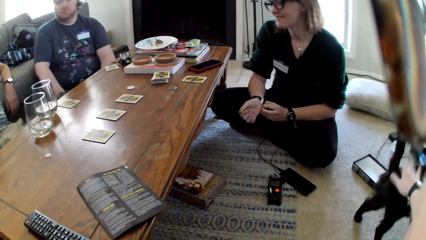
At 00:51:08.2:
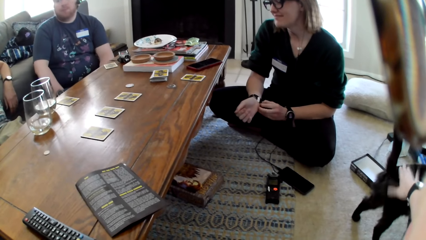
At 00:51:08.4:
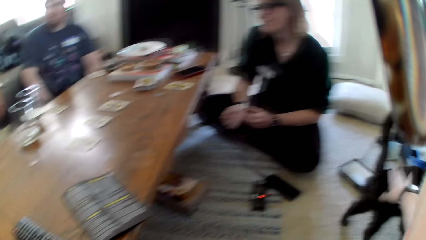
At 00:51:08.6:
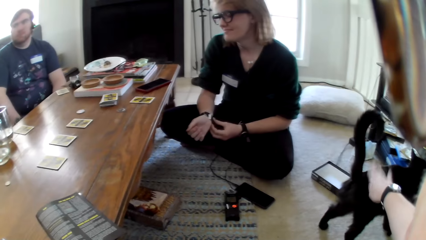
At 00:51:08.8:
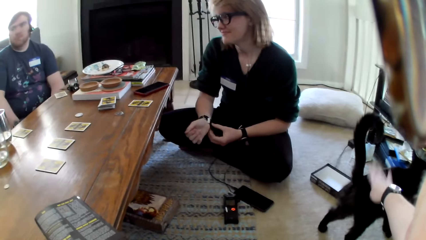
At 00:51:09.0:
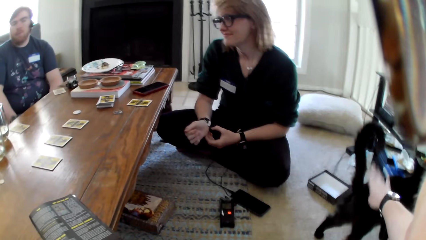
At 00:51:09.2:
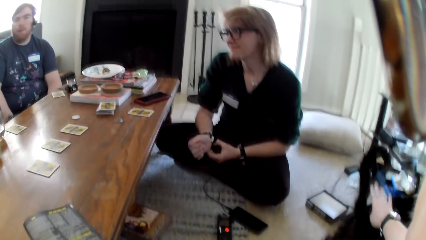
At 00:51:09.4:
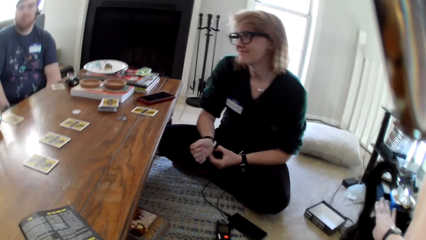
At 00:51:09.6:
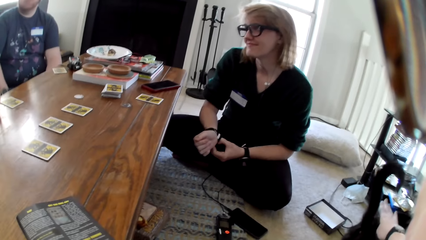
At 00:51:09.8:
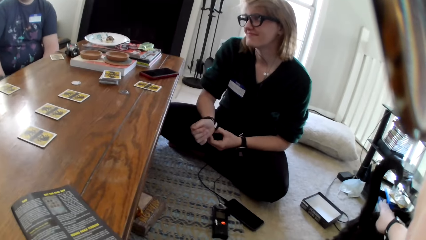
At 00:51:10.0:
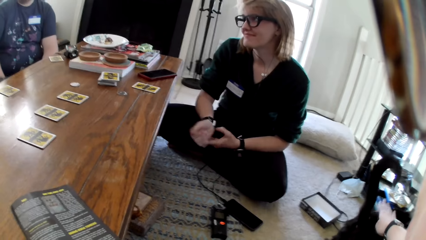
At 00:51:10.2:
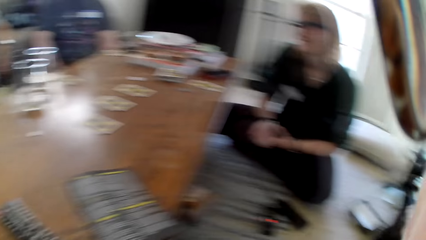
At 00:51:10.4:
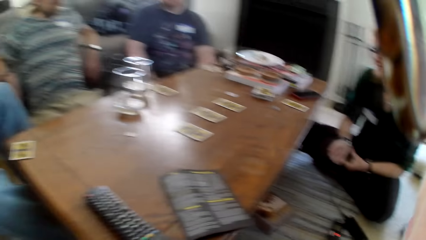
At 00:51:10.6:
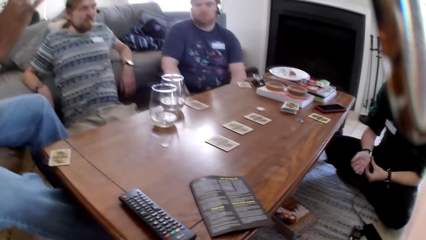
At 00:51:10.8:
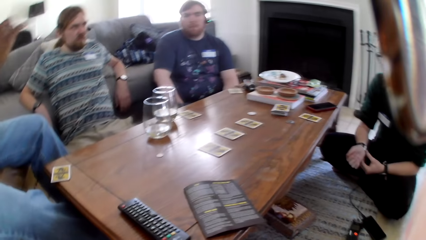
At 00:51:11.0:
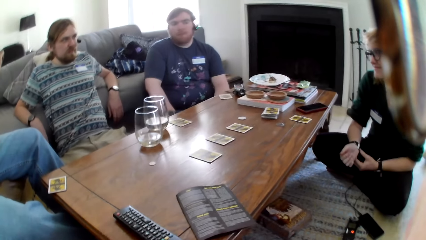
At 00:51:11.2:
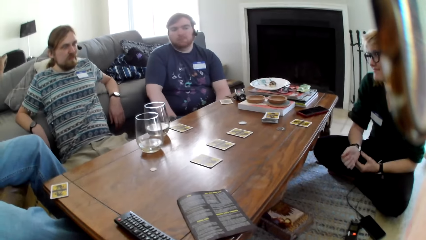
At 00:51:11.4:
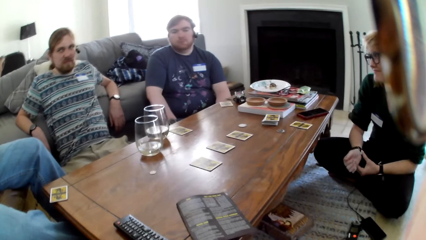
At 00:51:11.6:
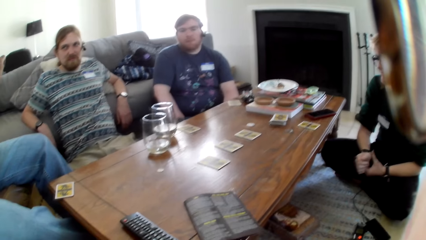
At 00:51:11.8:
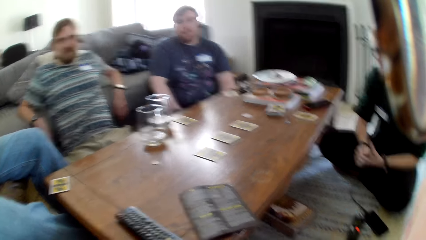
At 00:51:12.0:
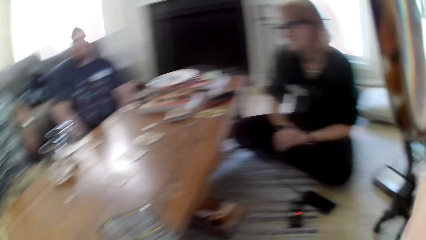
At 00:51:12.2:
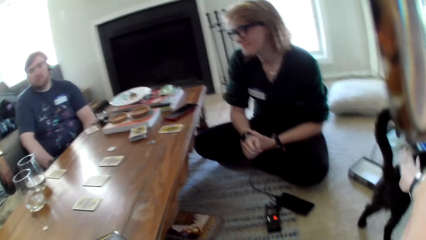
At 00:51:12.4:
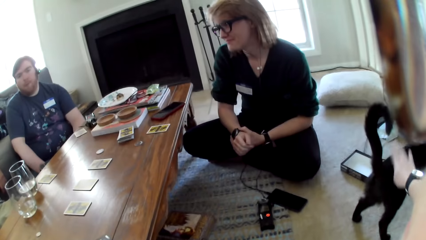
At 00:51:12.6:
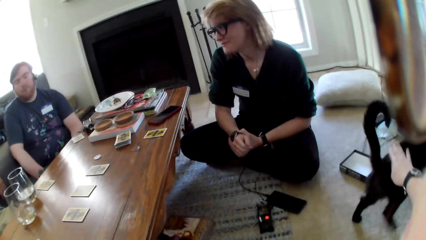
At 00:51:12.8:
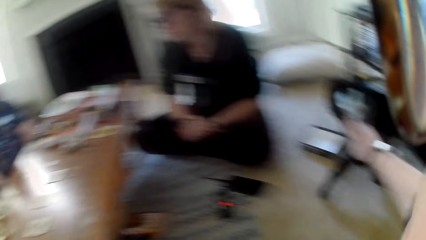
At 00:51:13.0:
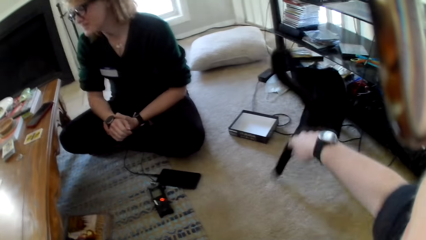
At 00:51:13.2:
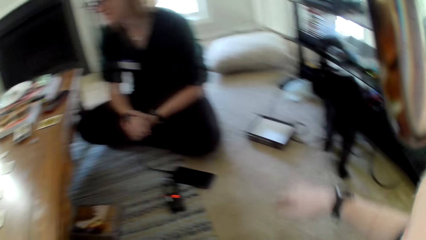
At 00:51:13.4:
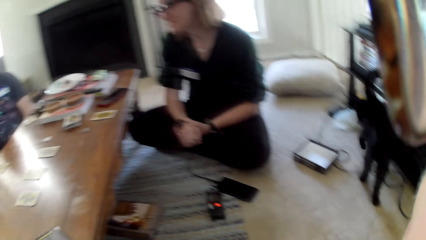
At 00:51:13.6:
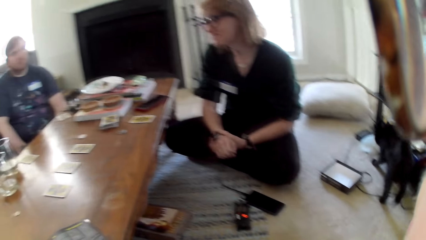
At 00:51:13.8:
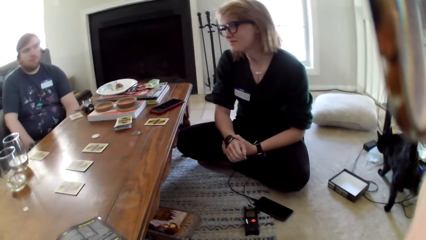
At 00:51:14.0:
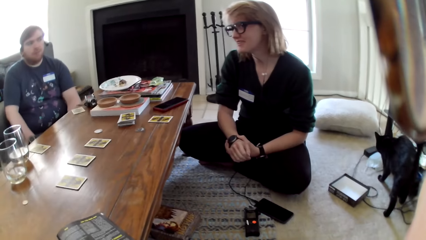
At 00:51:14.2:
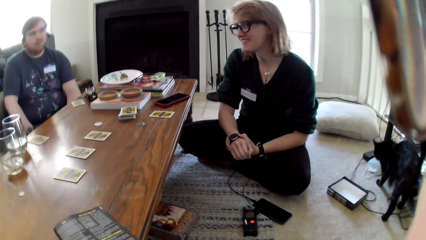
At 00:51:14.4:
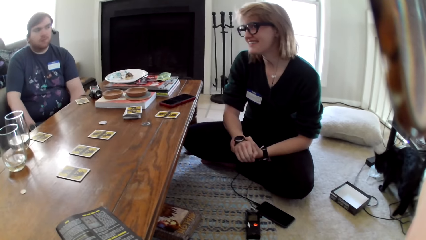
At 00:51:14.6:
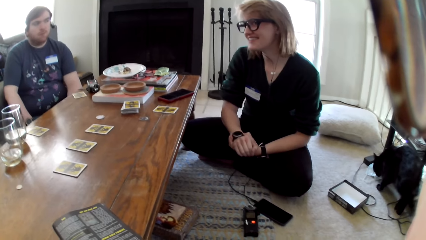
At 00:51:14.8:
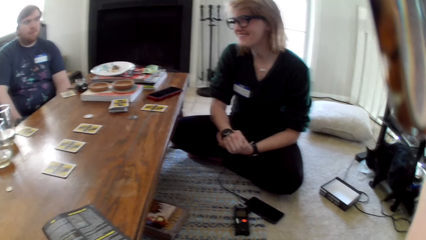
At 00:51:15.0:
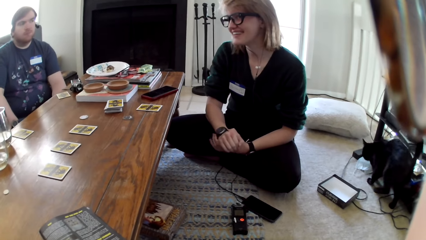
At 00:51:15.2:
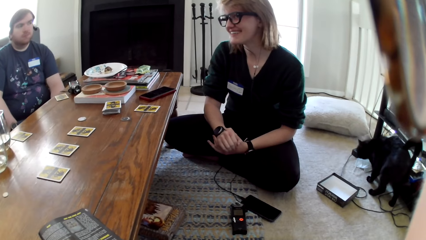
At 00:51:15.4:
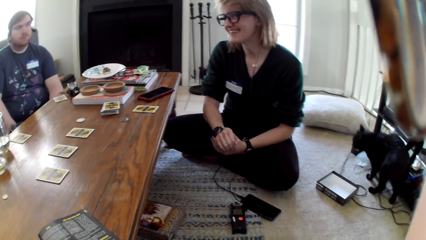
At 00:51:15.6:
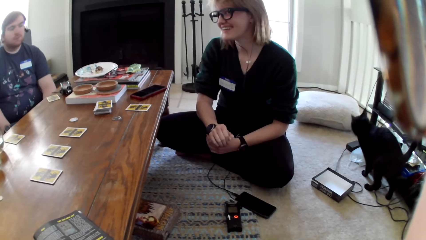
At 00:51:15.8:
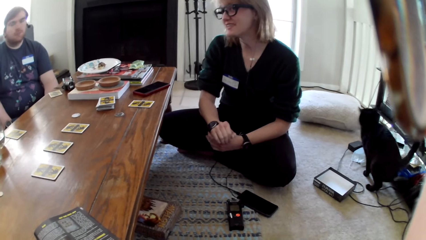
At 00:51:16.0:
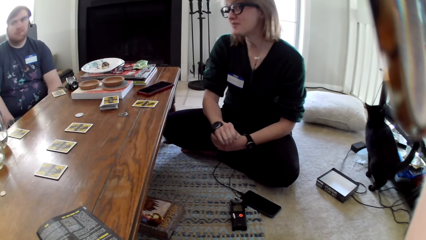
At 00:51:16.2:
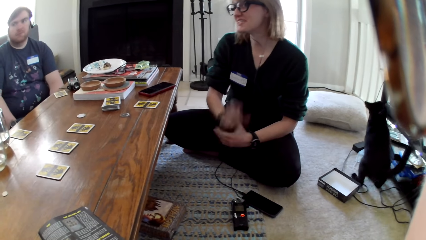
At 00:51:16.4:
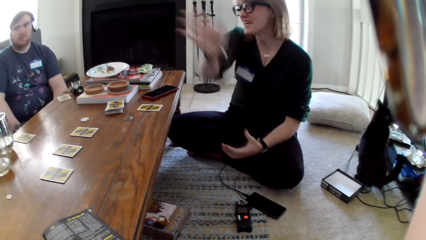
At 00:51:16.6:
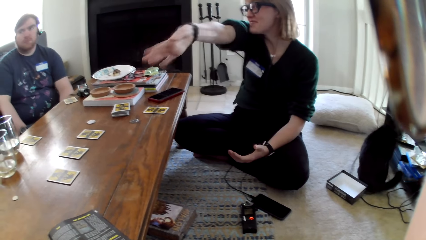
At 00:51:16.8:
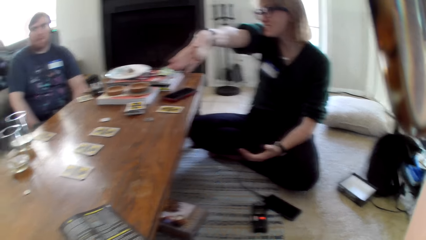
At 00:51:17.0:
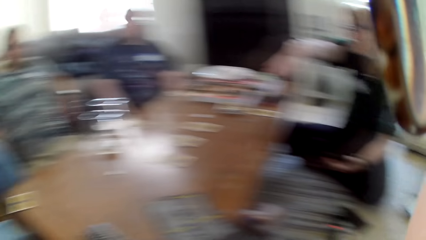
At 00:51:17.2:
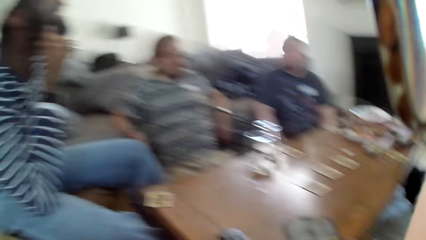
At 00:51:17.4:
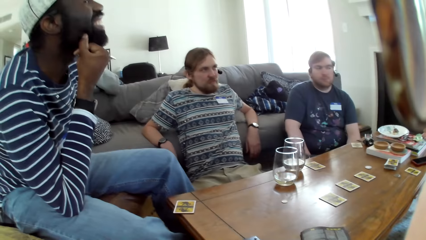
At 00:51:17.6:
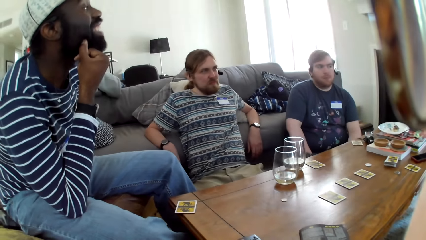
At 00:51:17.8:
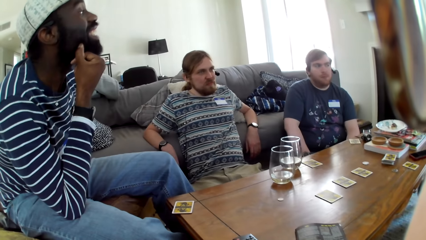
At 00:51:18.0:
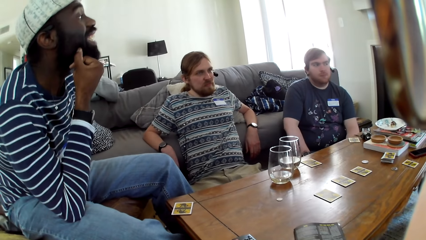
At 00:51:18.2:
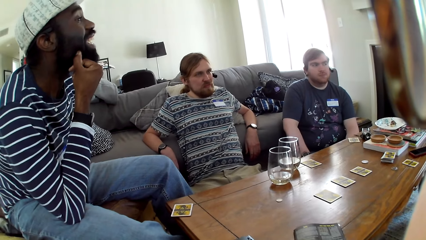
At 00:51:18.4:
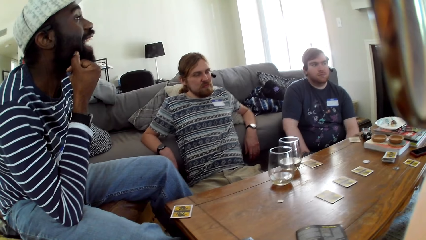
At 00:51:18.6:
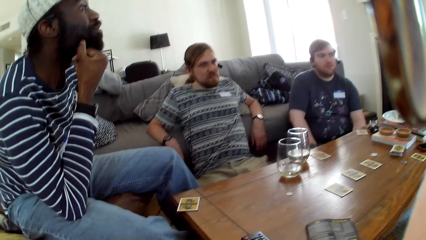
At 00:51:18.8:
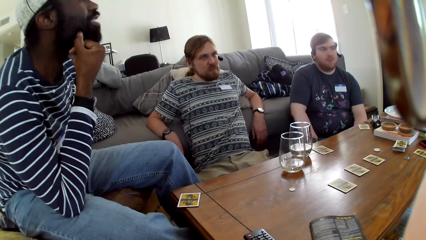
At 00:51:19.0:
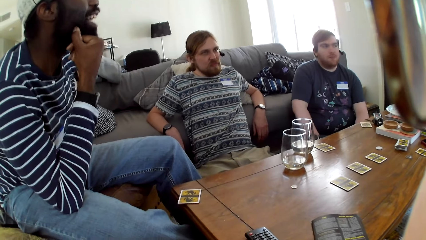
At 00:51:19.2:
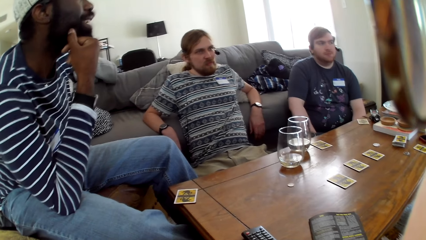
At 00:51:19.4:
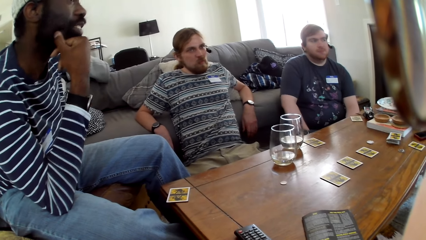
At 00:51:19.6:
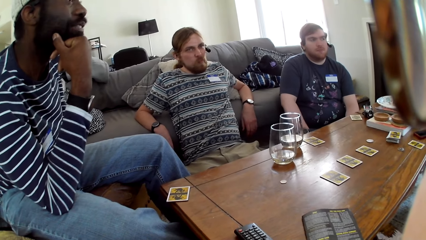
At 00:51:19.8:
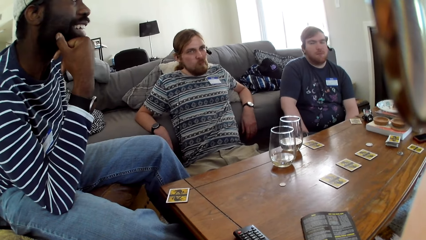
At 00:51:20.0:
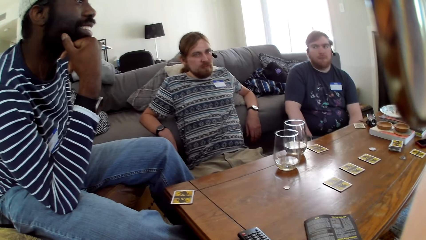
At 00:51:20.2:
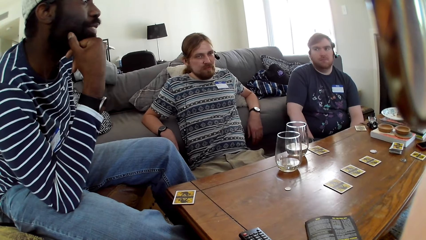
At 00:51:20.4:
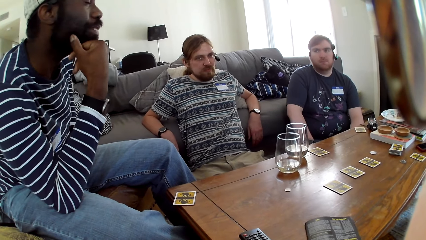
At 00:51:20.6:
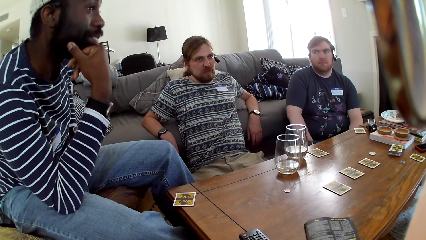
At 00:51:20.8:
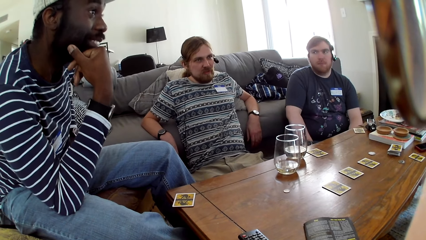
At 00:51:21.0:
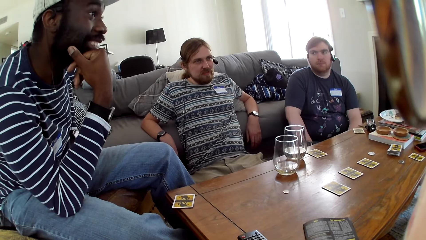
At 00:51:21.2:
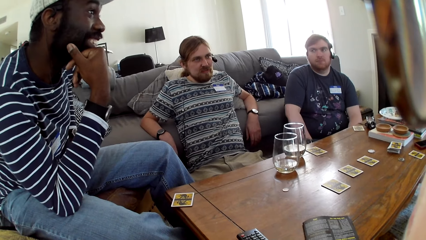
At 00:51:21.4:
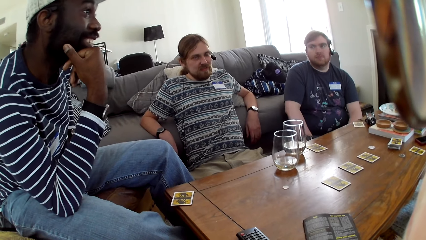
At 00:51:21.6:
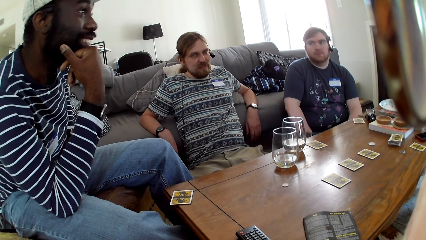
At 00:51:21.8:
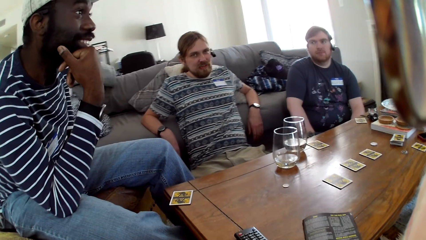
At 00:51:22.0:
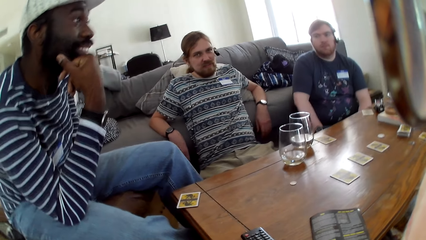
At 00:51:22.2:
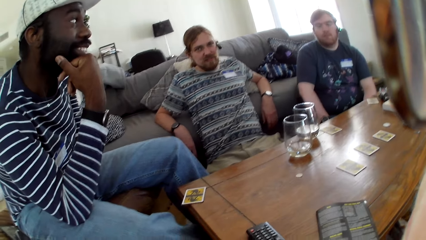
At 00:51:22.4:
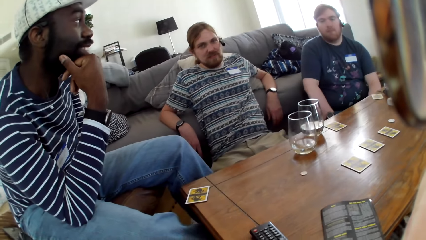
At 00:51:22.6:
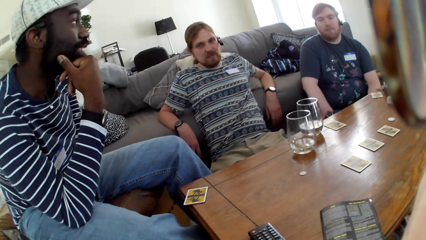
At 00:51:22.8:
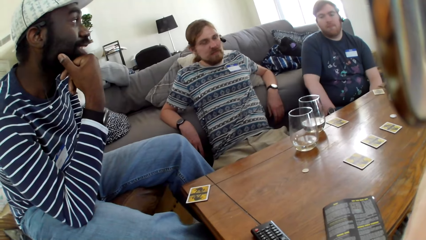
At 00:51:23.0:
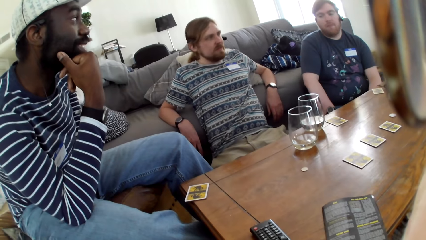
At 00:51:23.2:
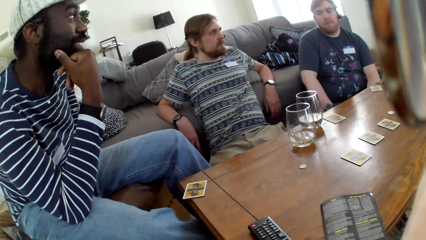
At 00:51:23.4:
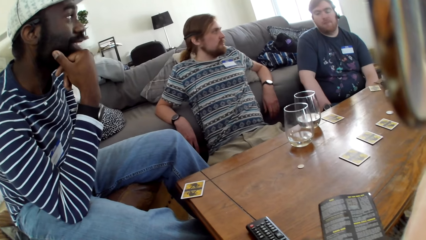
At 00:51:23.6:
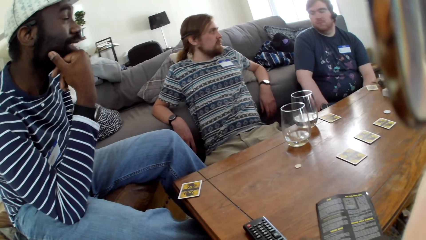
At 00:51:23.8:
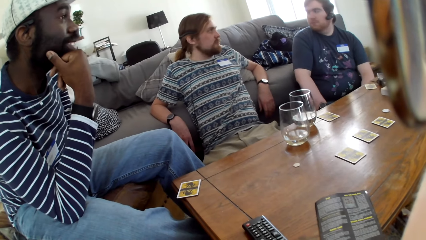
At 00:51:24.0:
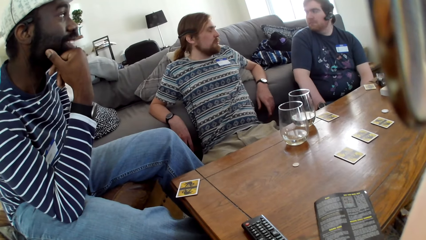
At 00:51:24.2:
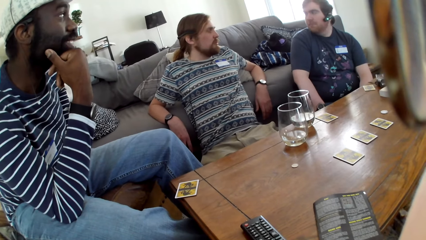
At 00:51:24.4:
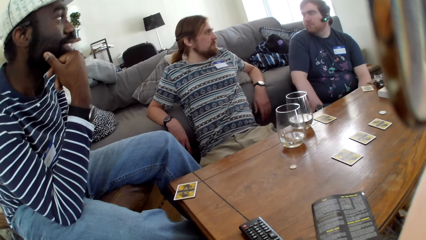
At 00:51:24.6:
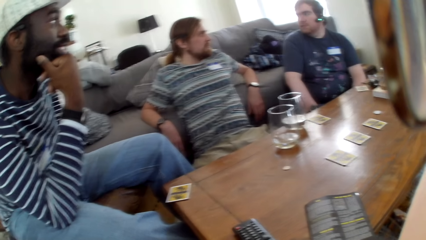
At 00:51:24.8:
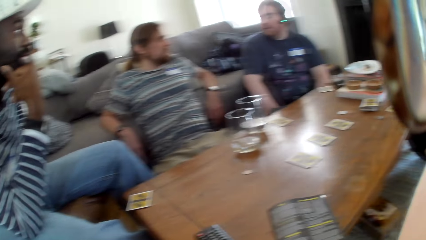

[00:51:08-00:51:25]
The camera wearer looks around the room. They tap the cat. A woman raises her right hand. A man answers the woman.
